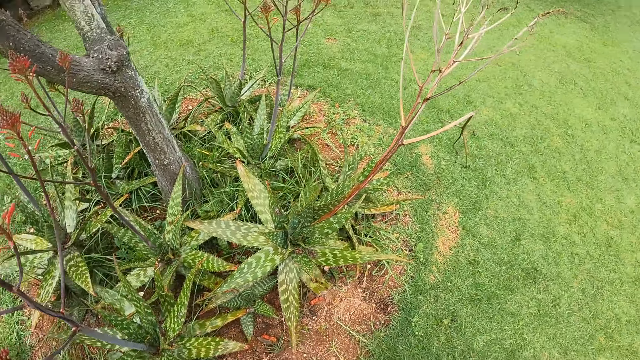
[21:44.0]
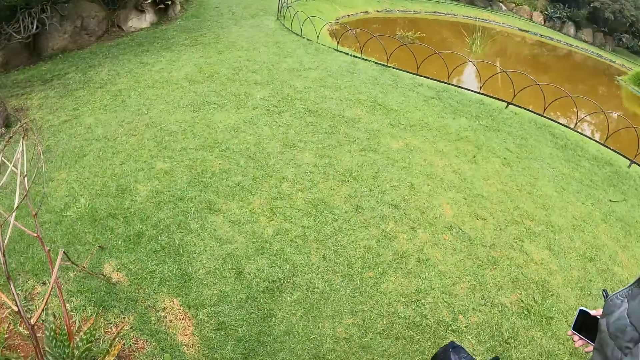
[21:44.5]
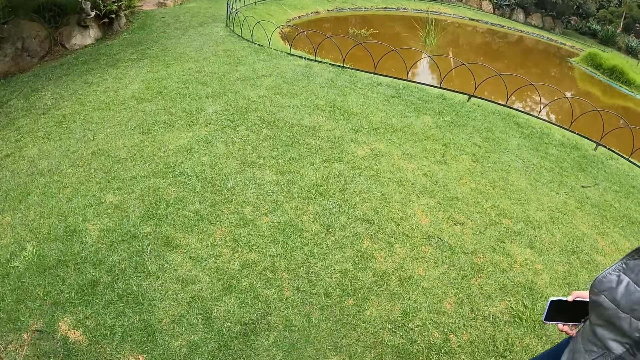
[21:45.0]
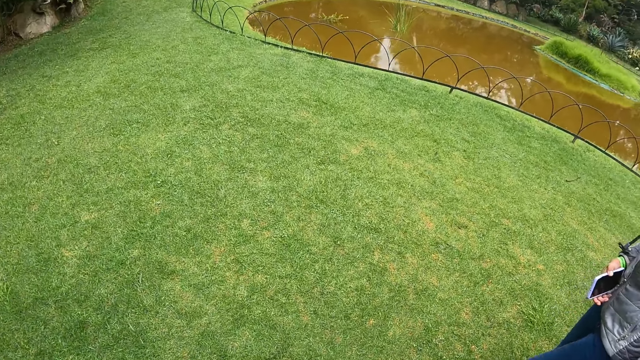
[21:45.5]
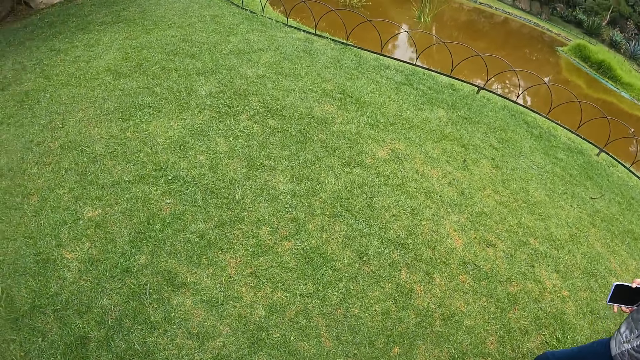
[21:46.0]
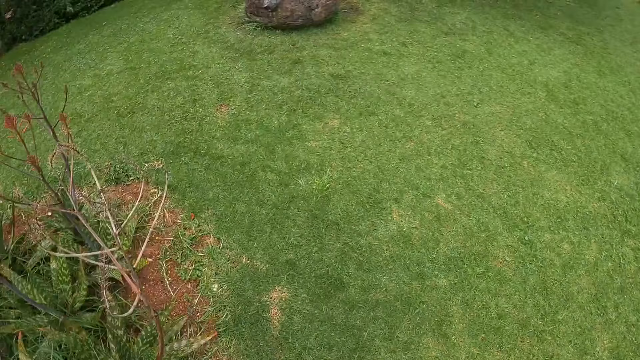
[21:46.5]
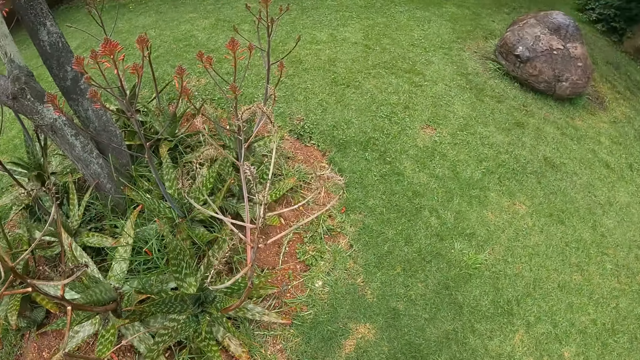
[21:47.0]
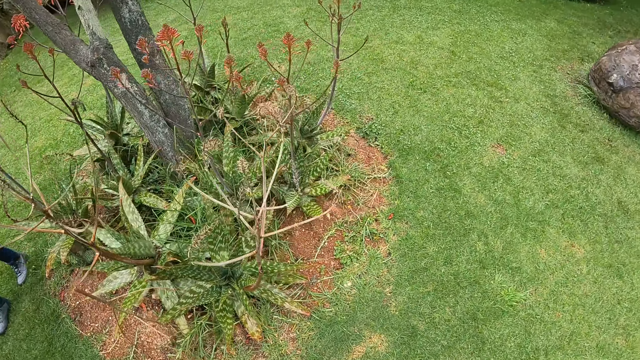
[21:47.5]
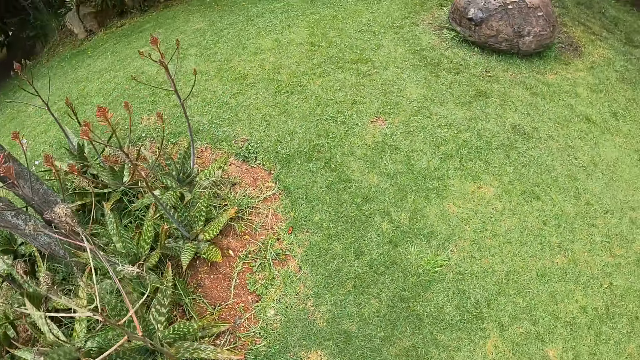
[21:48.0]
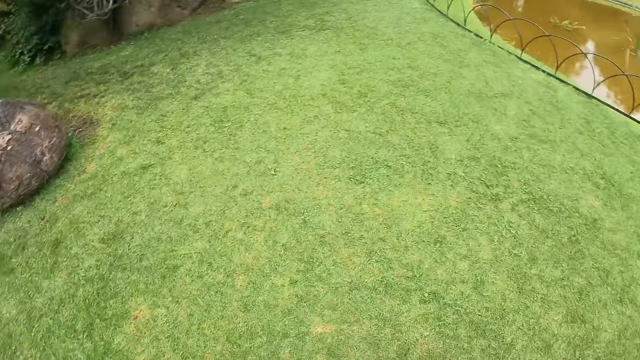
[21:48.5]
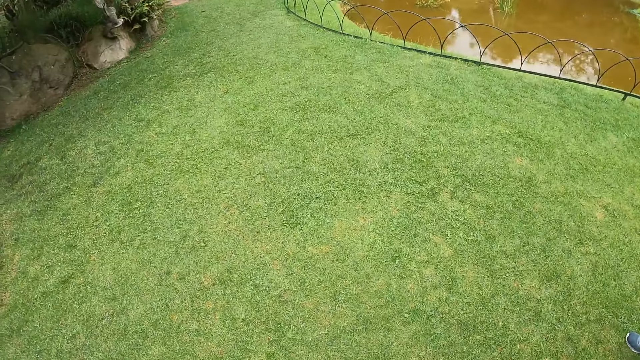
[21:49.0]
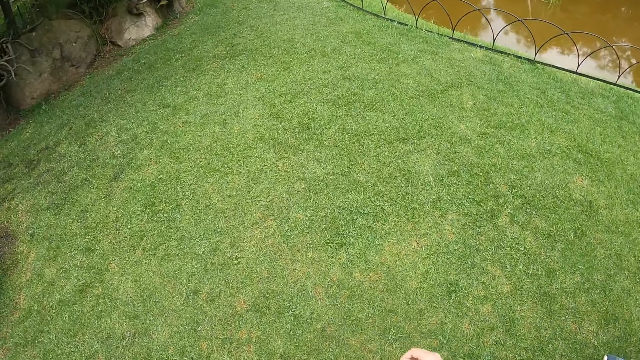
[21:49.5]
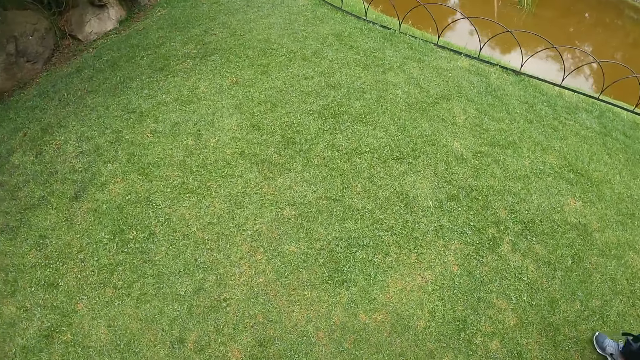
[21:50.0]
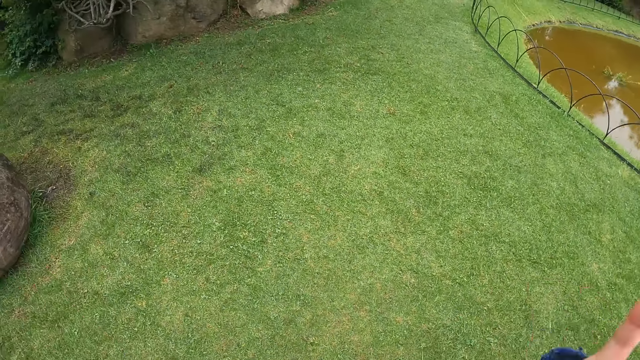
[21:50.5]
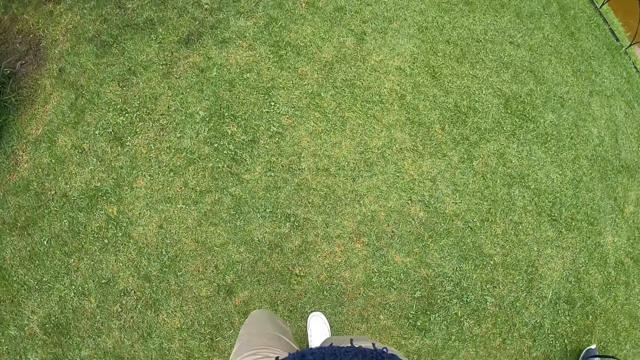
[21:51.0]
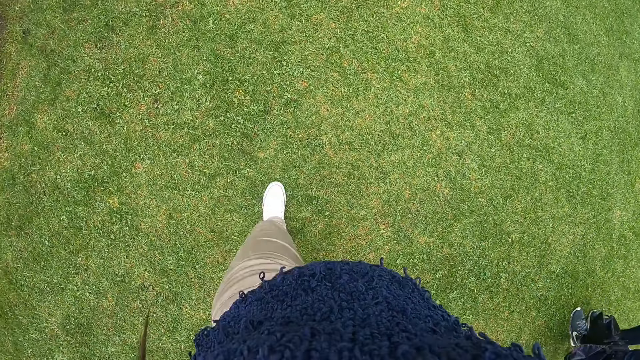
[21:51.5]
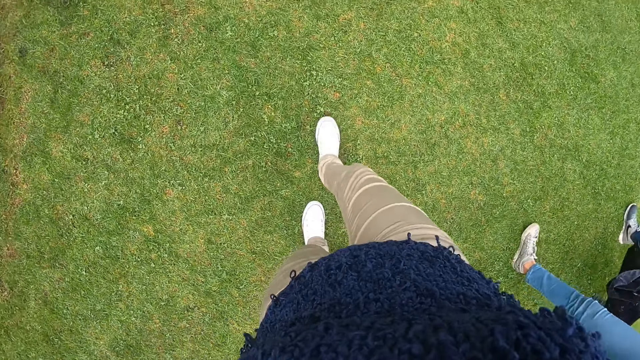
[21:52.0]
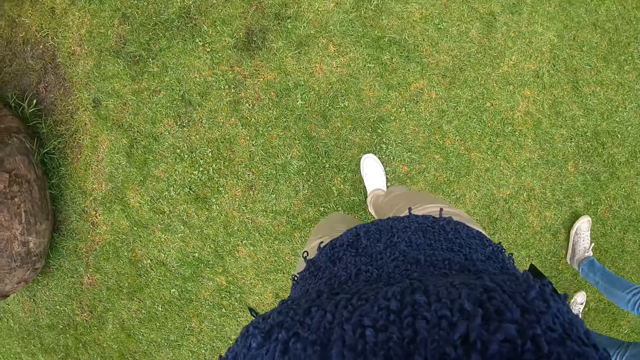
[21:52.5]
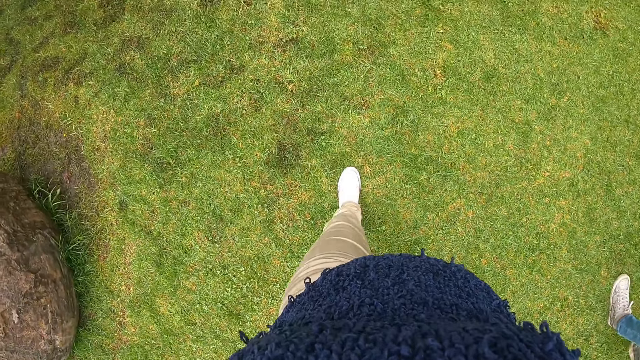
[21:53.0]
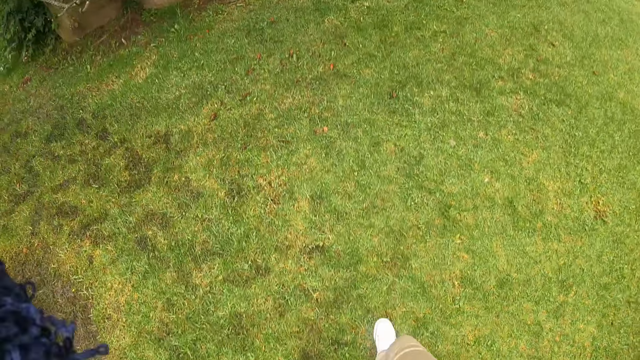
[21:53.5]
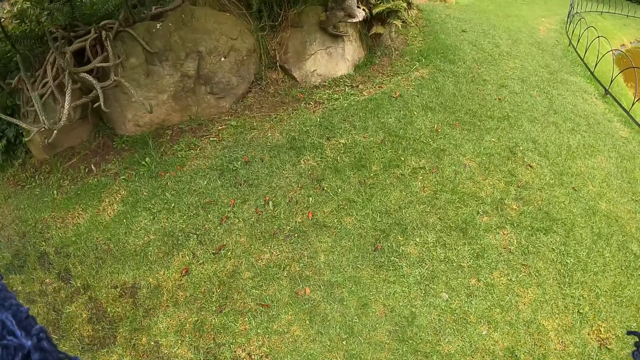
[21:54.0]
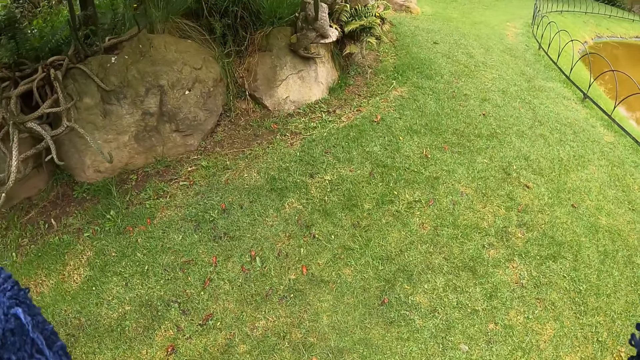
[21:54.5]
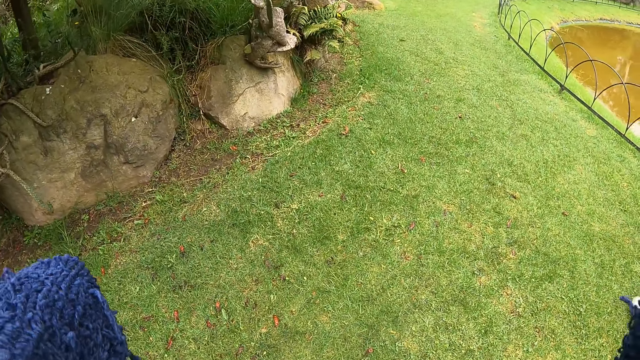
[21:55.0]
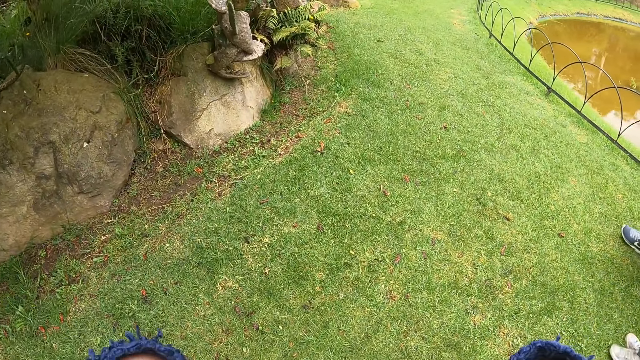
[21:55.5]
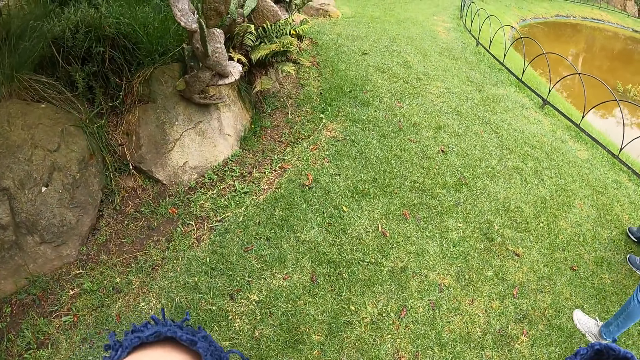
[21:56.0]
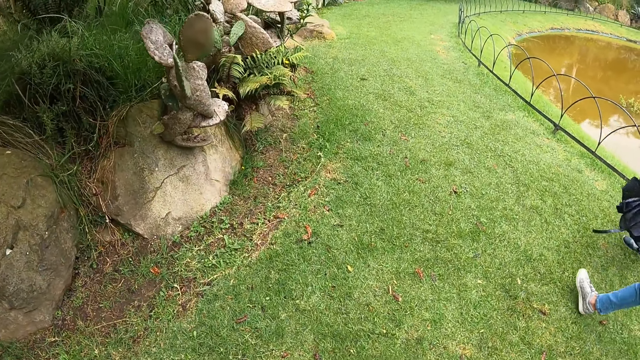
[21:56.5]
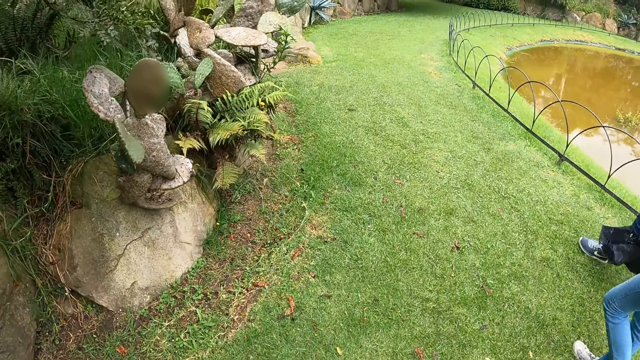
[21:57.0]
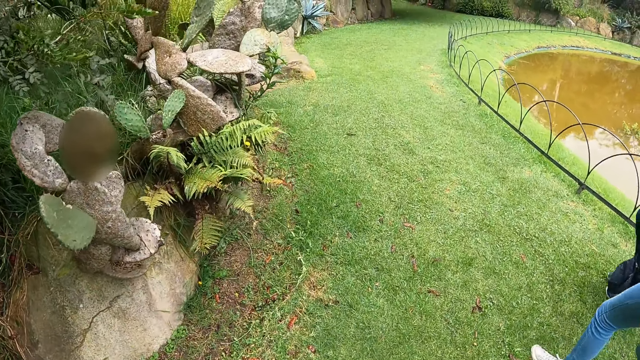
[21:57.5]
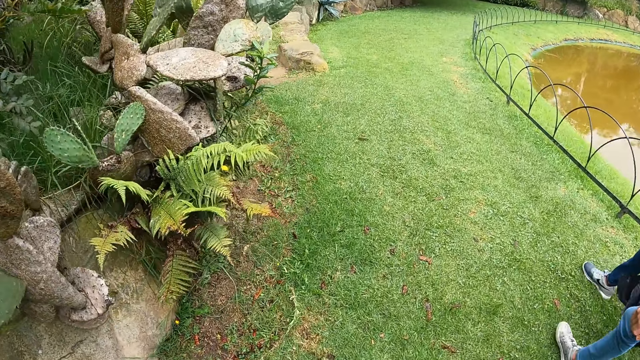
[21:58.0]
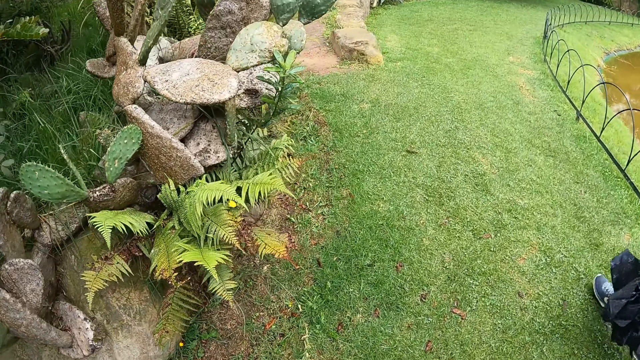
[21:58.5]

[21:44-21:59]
The camera wearer looks around and walks around. They adjust the camera and walk around.

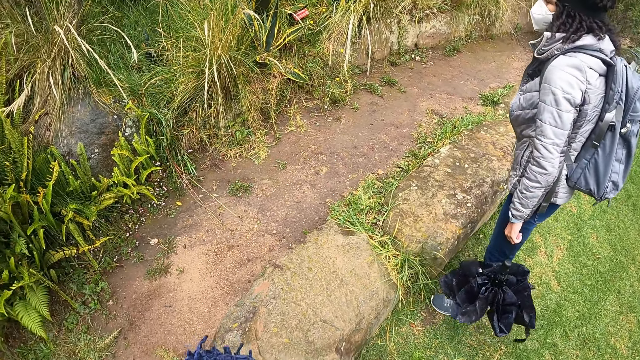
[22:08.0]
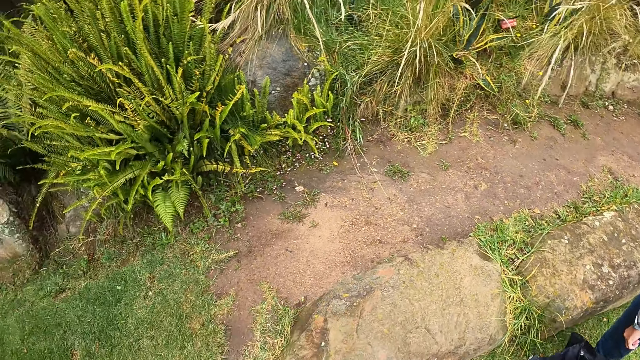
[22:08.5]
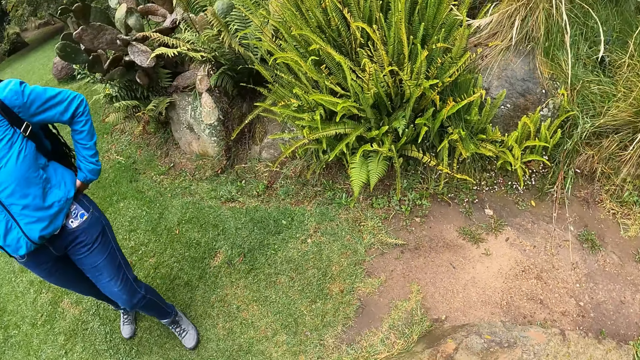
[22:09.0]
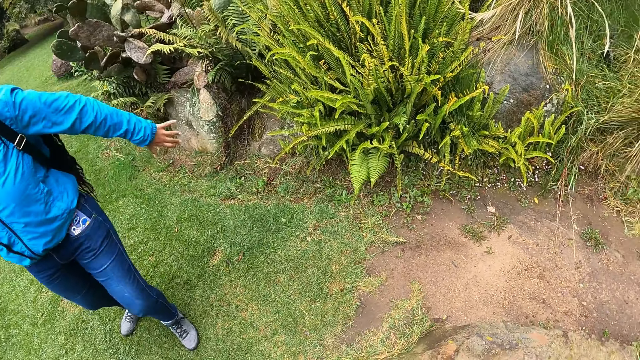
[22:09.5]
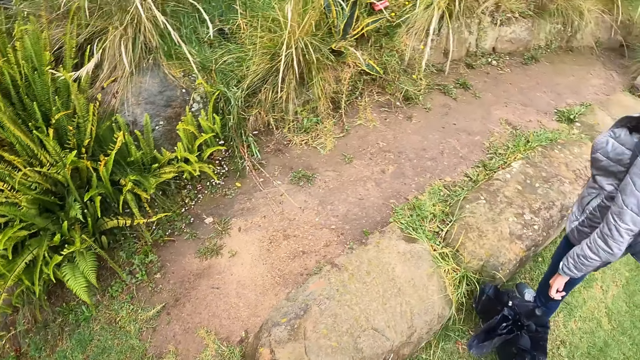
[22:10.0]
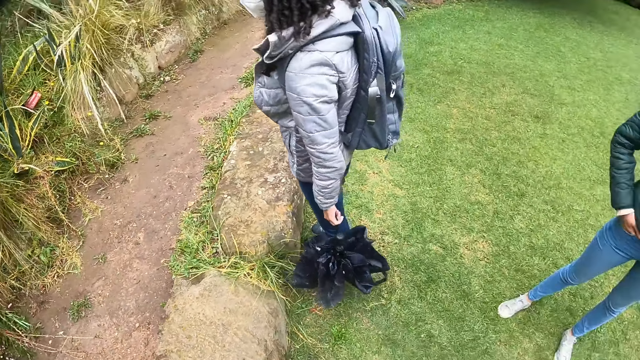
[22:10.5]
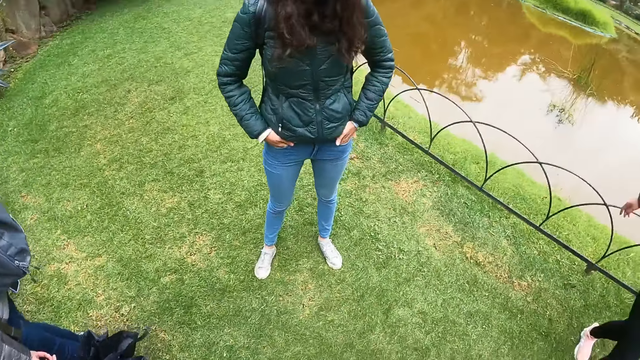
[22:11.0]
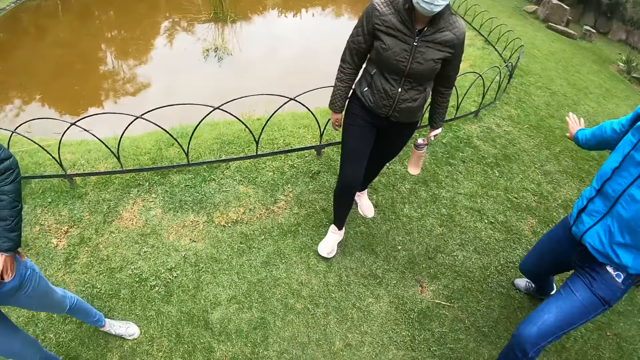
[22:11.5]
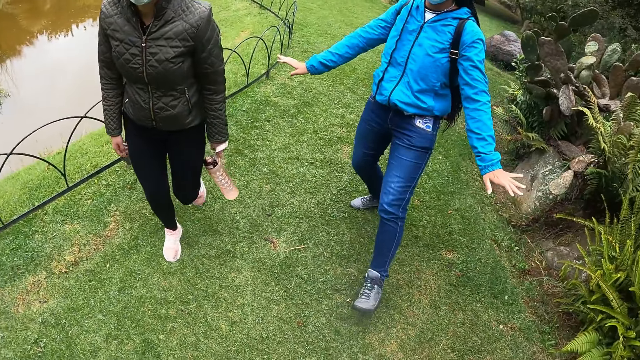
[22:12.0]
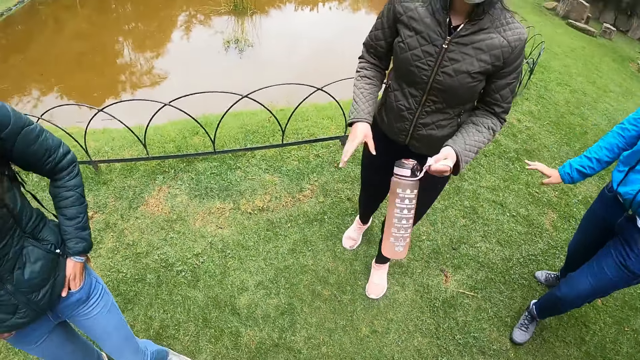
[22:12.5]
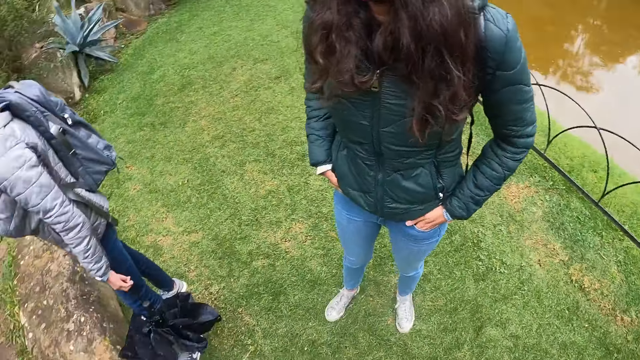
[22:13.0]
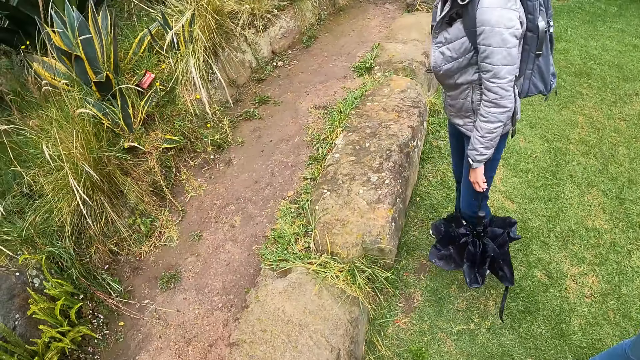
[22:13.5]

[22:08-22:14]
The camera wearer looks around.
